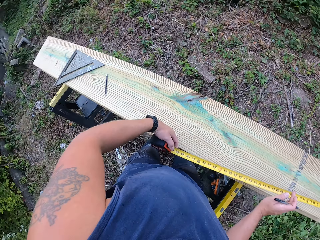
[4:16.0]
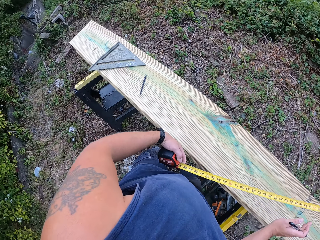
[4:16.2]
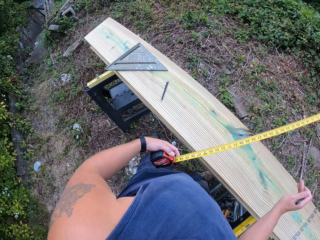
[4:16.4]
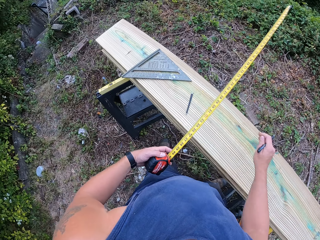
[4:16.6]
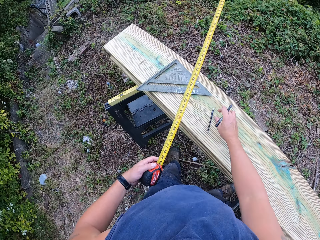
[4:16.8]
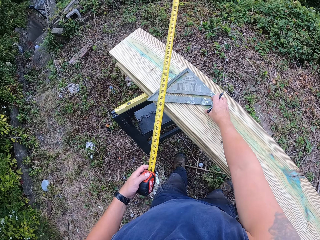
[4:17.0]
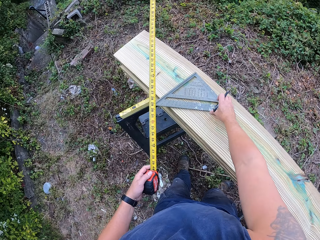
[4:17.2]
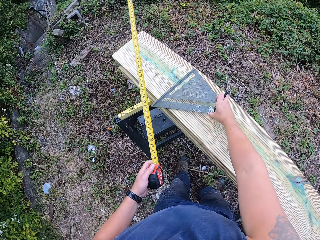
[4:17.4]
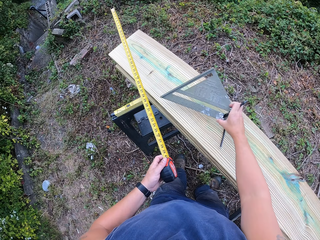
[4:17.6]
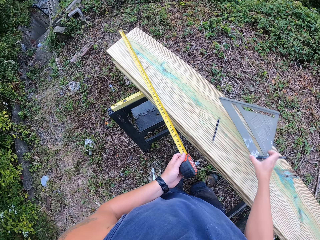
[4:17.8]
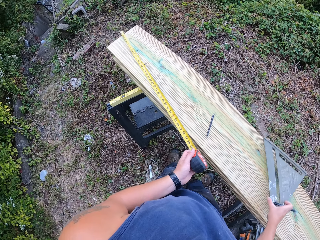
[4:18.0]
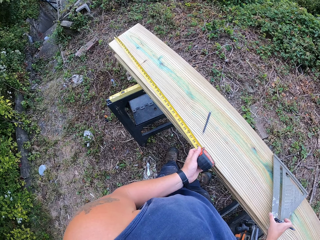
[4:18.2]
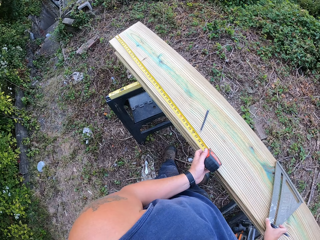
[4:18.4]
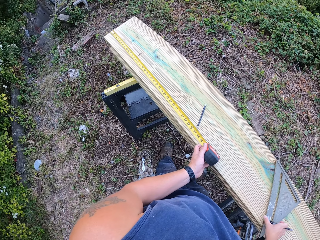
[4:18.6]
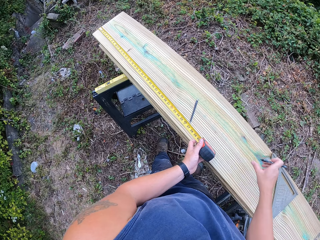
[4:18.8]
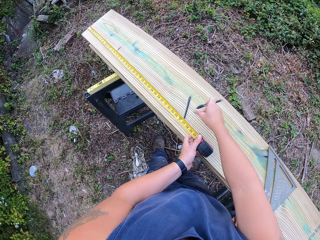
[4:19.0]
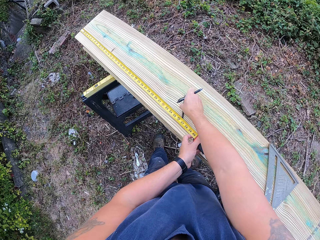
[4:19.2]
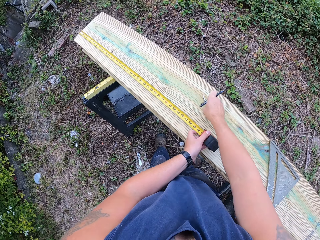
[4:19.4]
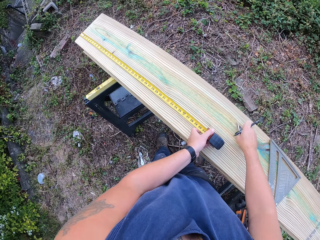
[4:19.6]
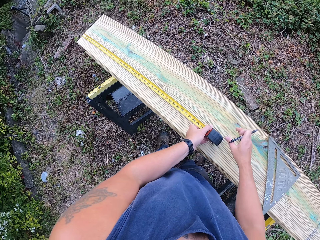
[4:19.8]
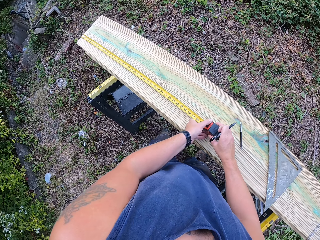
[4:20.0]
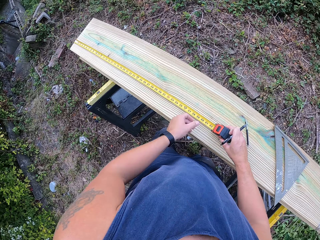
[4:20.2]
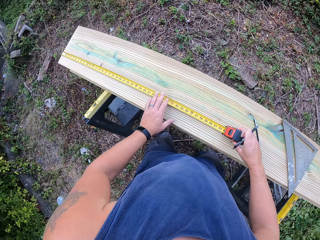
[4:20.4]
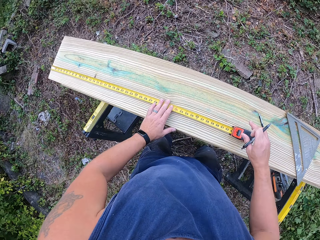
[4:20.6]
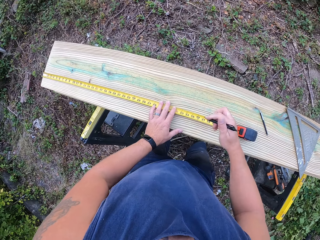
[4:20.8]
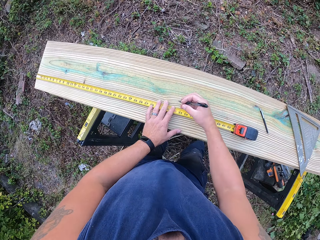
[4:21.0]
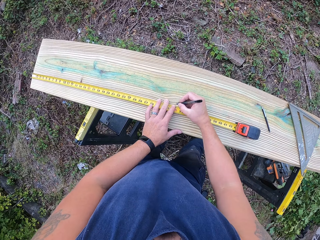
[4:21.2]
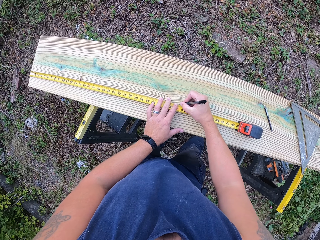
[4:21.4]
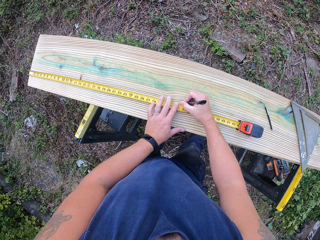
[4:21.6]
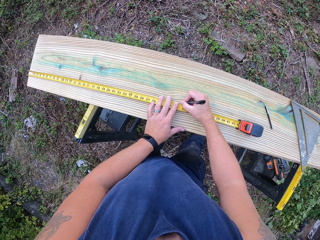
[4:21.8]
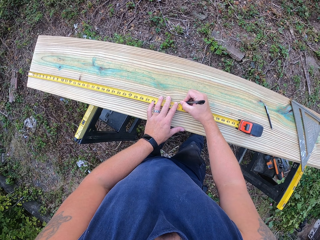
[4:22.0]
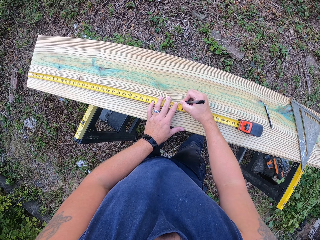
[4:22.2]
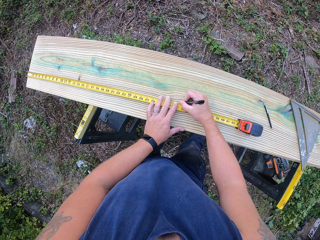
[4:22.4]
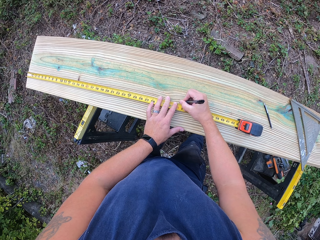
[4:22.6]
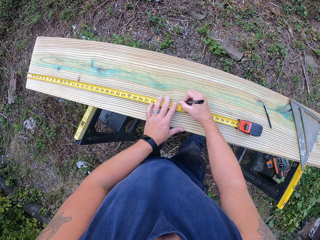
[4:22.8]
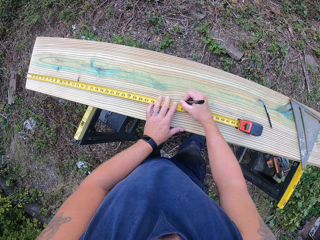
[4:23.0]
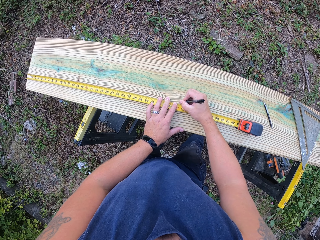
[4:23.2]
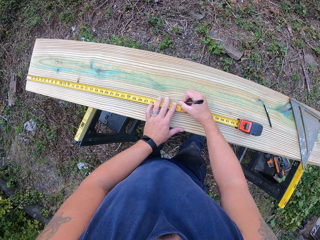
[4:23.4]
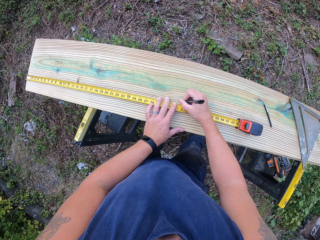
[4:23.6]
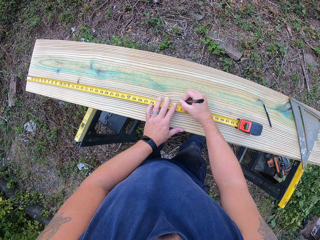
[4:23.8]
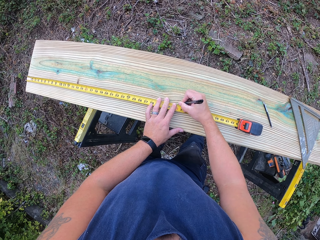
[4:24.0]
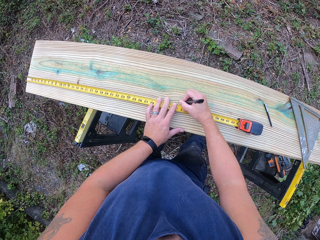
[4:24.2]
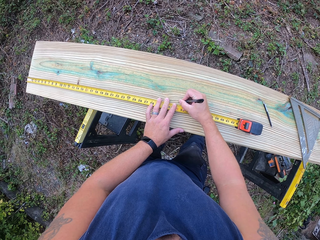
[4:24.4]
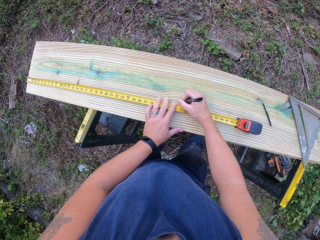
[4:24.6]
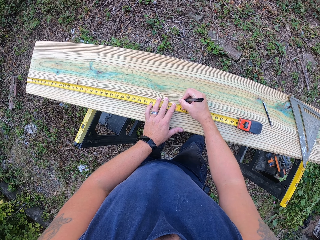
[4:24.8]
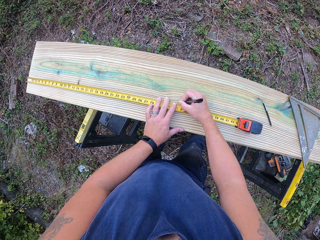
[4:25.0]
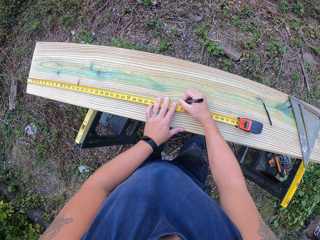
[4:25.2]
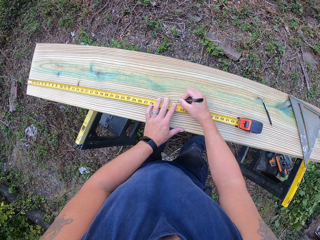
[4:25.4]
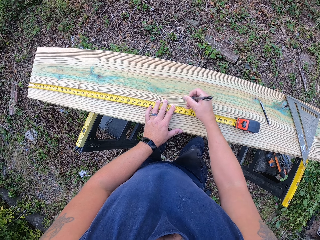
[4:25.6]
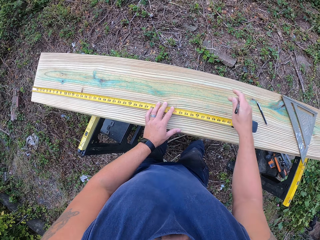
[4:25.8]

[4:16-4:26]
The camera wearer picks the set square or triangle ruler from the second plank of wood with his right hand. He puts the triangle ruler on the other measured part of the wood. He measures the unmeasured part of the polished wood. He marks the second plank of wood with the pen in his right hand and the tape measure.

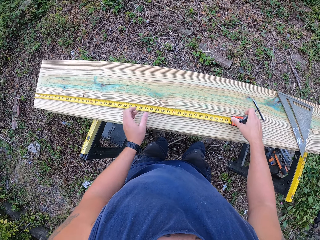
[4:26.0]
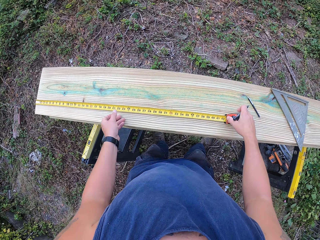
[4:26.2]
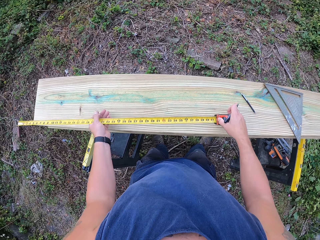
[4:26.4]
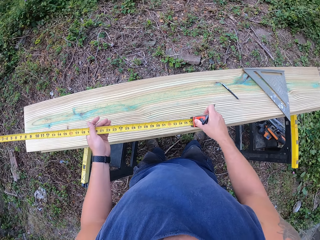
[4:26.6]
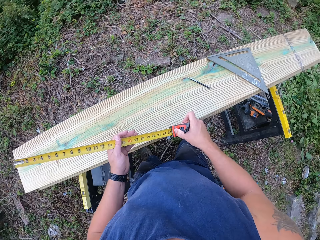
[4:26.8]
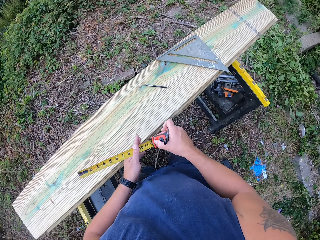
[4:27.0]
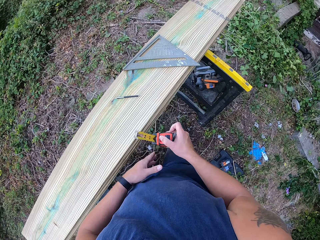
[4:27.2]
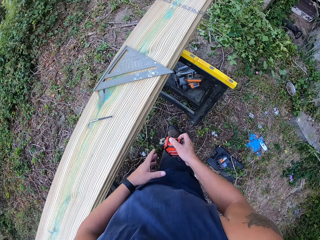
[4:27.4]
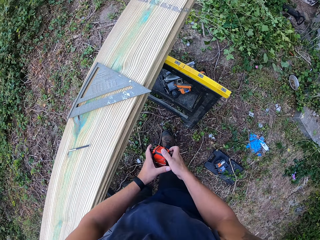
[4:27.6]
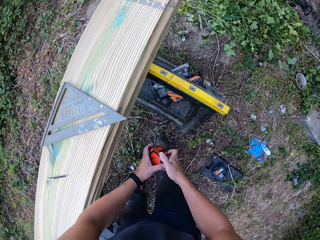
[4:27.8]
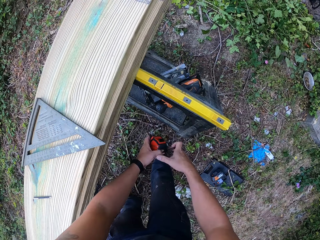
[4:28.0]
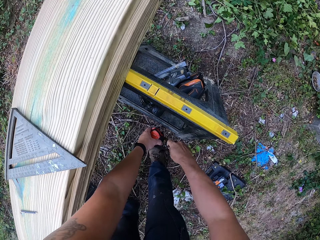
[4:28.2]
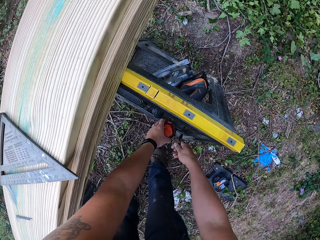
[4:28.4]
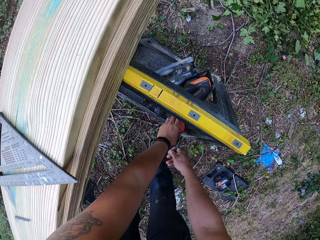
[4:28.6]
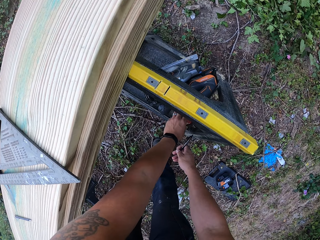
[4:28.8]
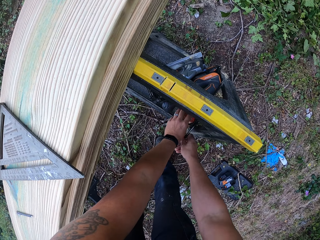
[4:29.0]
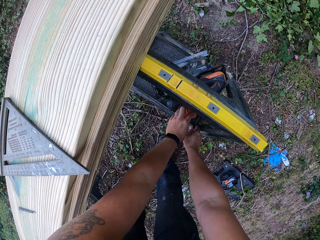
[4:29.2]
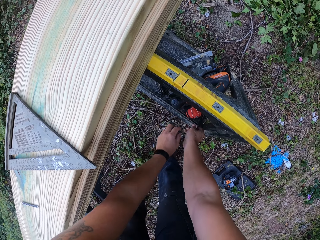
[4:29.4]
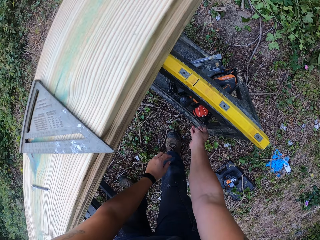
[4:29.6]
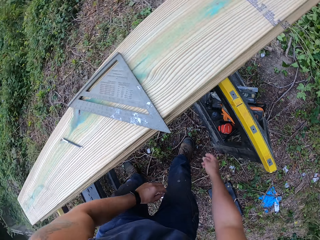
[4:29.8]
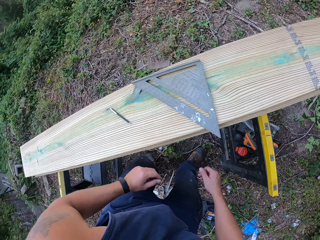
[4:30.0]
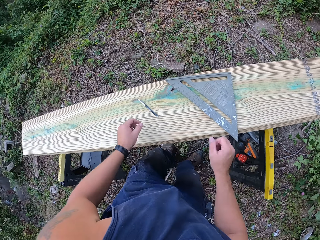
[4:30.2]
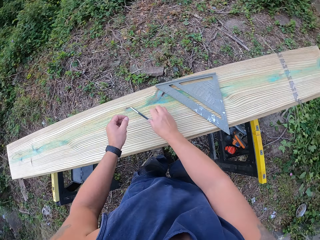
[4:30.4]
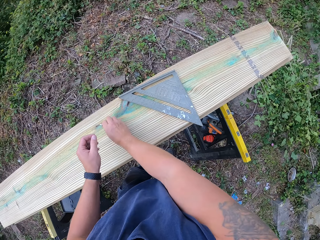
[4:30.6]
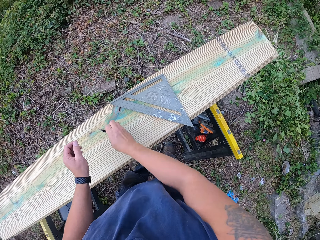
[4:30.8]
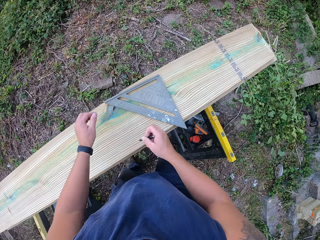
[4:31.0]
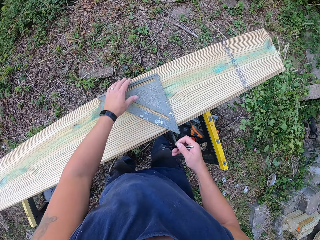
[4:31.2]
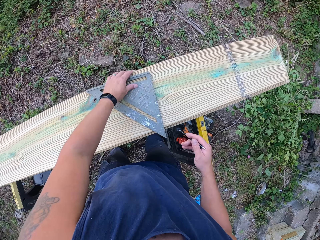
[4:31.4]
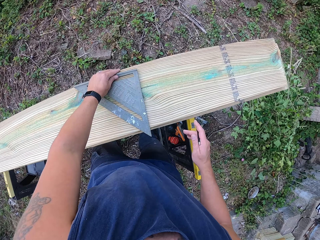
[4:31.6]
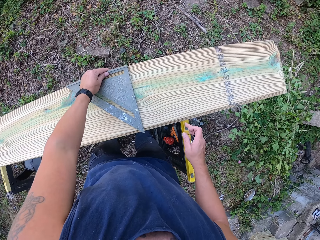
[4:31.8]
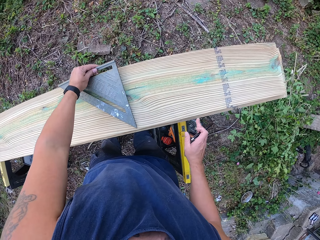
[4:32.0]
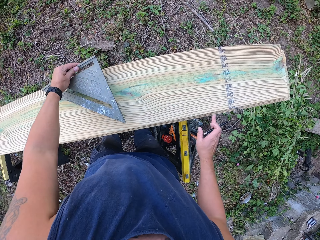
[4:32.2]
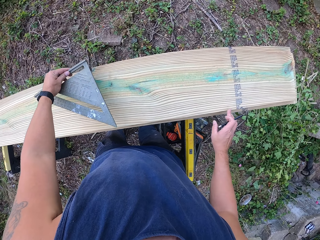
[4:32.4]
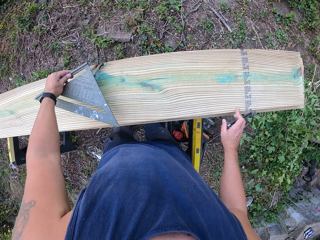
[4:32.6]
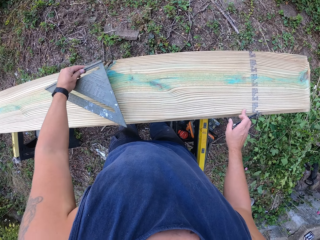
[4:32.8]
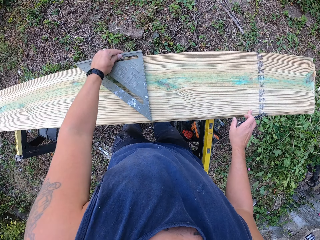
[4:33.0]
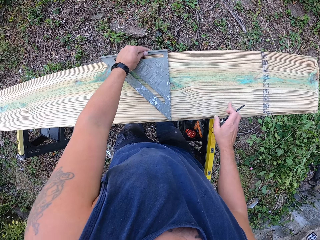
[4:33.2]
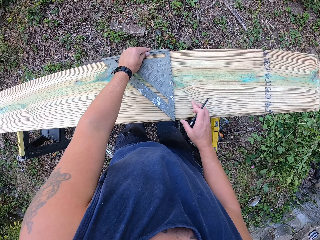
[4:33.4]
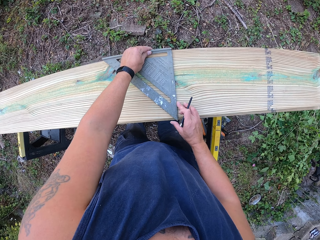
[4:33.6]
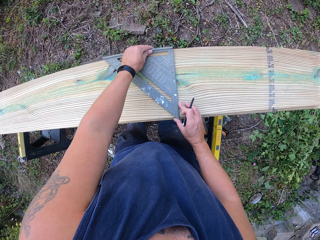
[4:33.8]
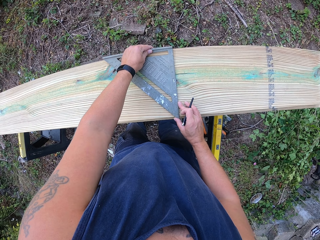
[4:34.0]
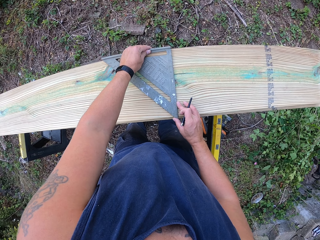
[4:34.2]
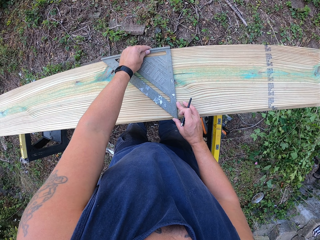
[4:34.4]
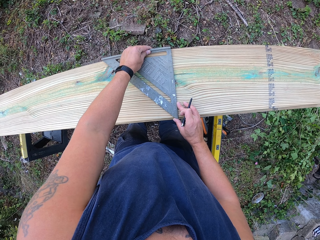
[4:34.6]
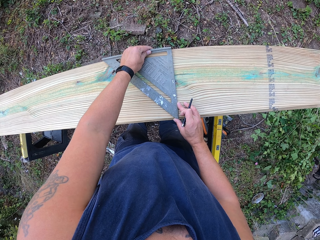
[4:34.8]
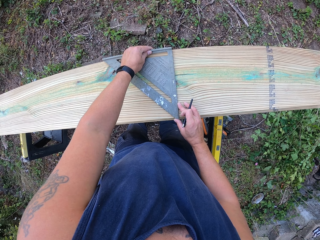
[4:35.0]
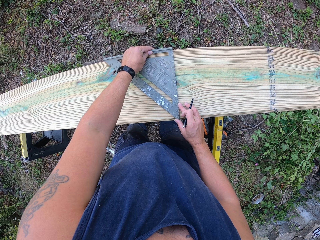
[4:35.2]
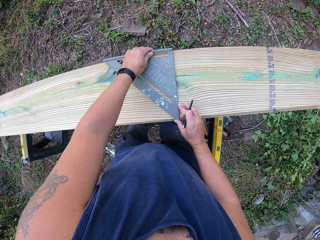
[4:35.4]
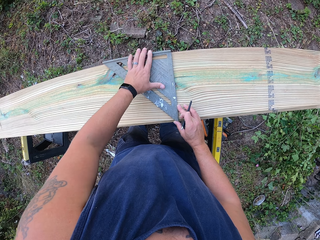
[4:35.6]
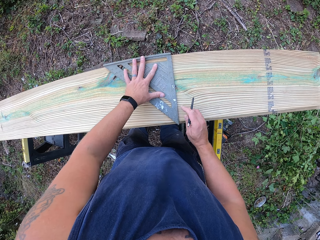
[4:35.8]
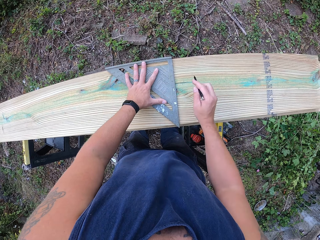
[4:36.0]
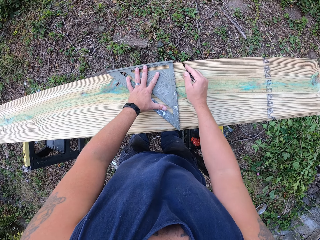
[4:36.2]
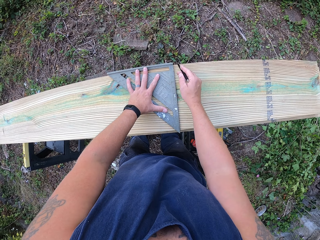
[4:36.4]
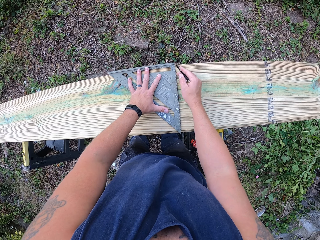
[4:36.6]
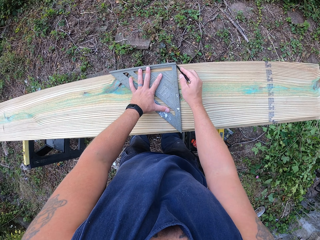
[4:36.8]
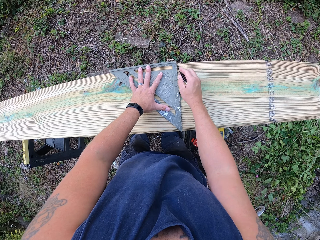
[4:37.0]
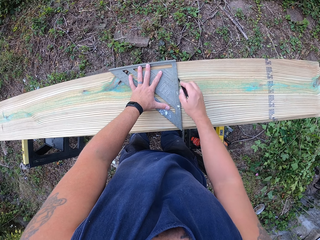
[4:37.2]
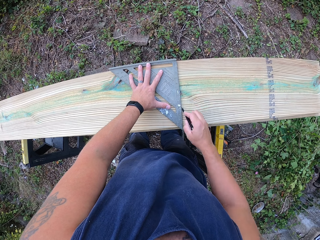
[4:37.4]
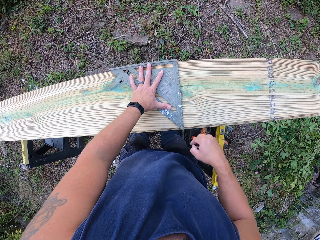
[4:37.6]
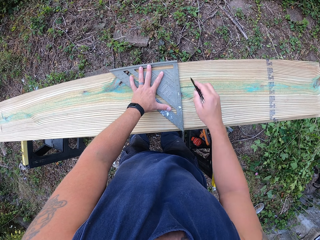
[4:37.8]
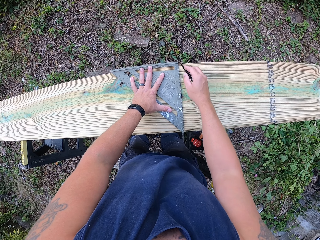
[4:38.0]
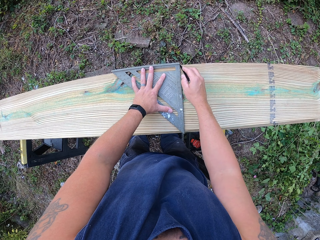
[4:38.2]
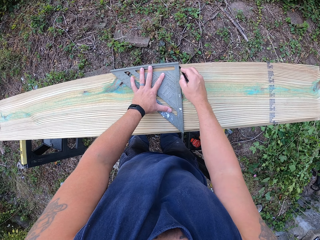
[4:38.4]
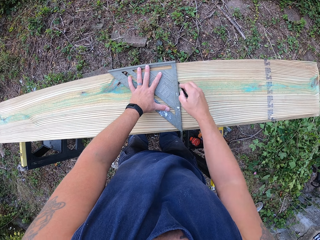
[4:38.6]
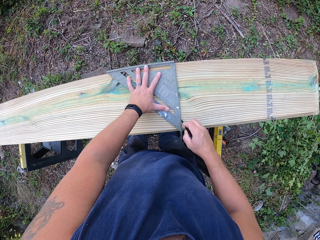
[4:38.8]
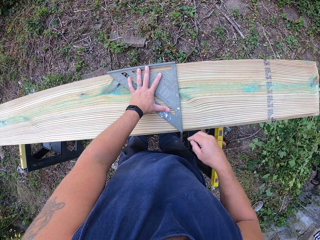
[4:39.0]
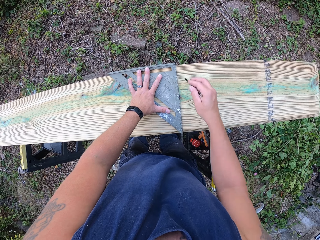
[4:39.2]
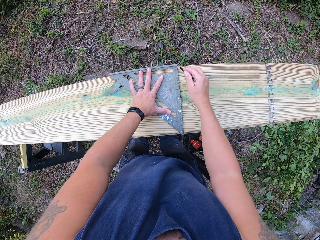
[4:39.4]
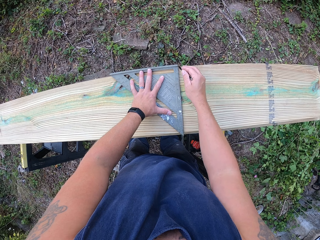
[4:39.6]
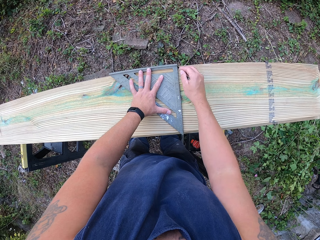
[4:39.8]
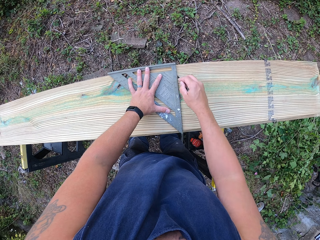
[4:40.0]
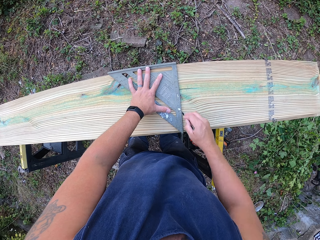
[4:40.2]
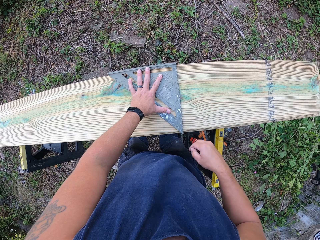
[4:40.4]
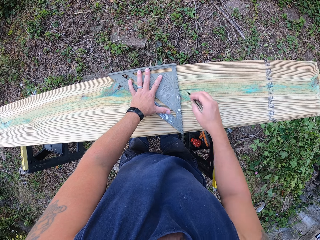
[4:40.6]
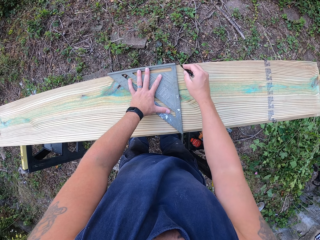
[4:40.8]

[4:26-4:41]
The camera wearer closes the tape measure with his left hand. He places the tape measure on the lift with his left hand. He places the pen on the lift with his right hand. He picks the pencil from the second plank of wood on the lift. He takes the triangle ruler. He moves the set square on the second plank of wood with his left hand. He touches the second plank of wood with his right hand. He adjusts the set square on the second plank of wood with both of his hands. He measures part of another polished wood using the triangle ruler. He marks the second plank of wood with the pencil in his right hand and the set square.
